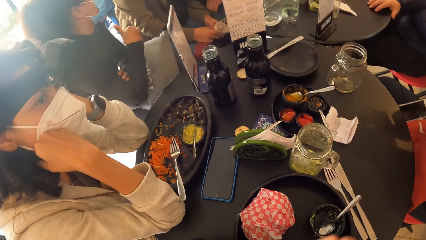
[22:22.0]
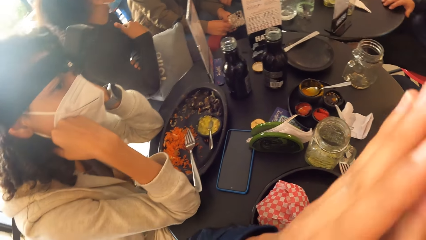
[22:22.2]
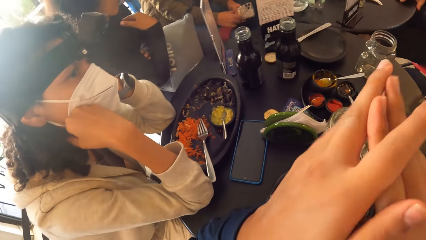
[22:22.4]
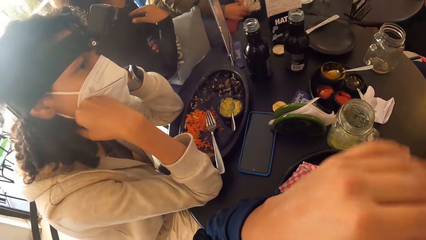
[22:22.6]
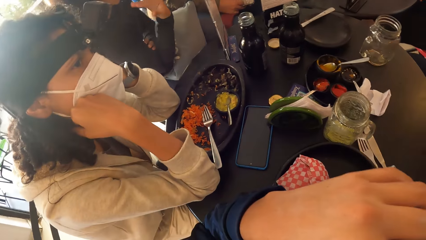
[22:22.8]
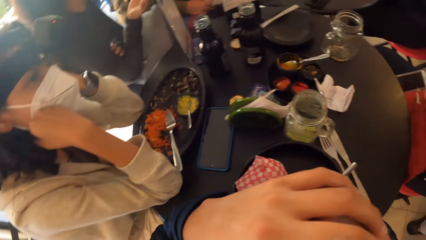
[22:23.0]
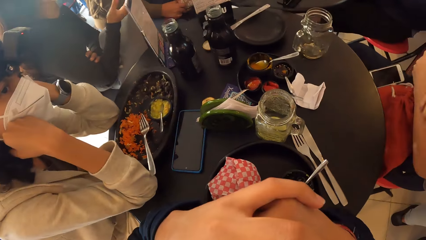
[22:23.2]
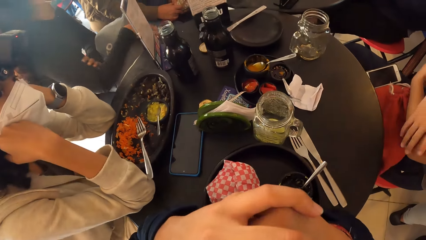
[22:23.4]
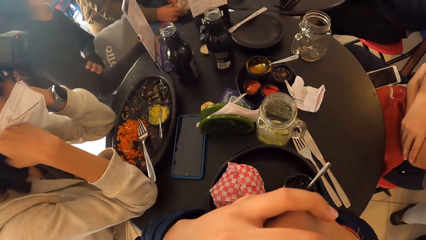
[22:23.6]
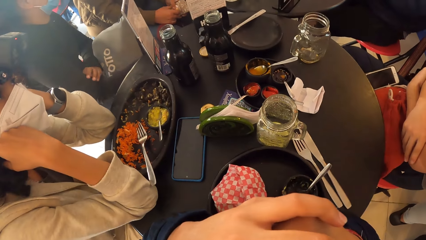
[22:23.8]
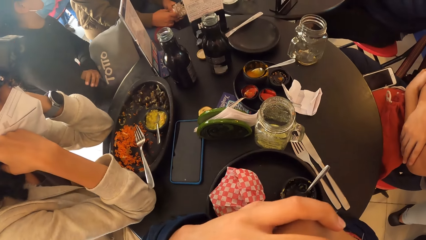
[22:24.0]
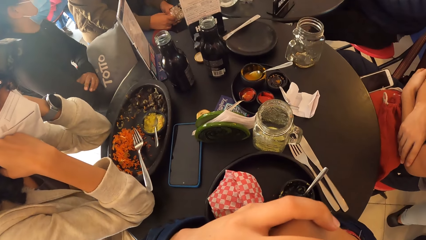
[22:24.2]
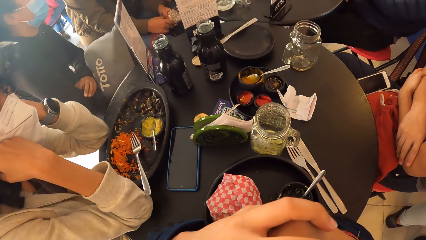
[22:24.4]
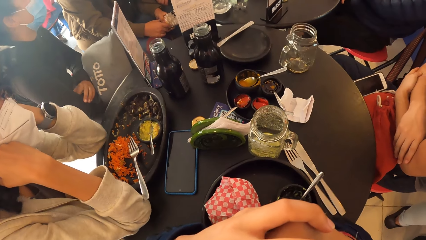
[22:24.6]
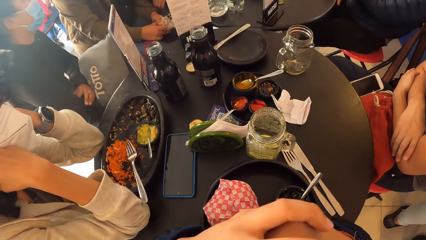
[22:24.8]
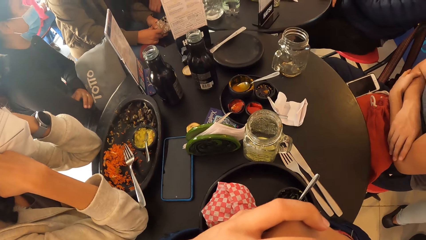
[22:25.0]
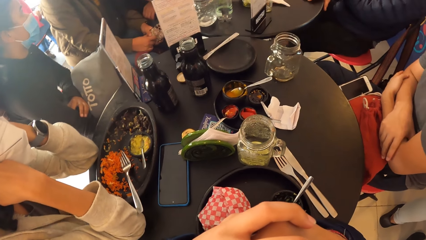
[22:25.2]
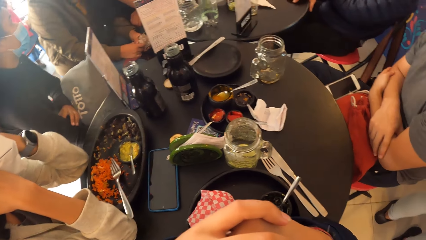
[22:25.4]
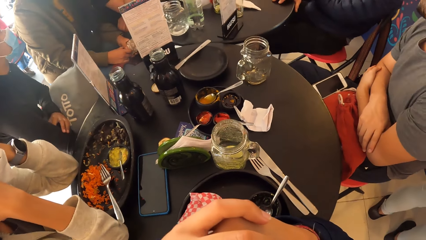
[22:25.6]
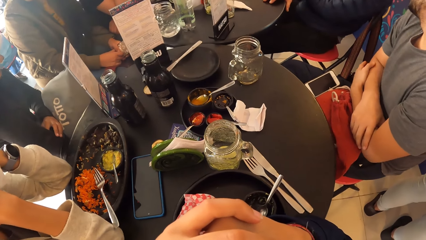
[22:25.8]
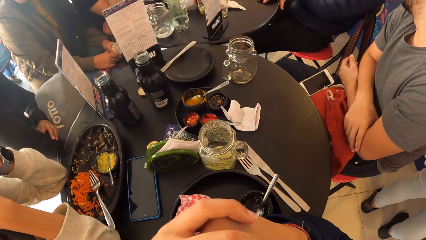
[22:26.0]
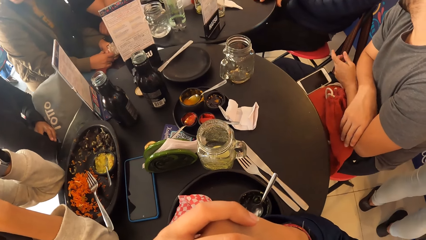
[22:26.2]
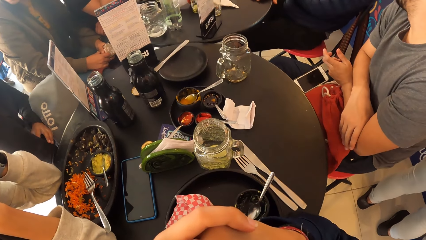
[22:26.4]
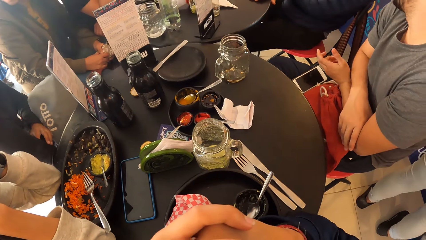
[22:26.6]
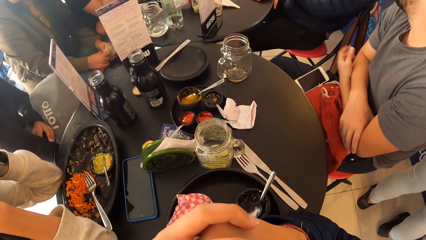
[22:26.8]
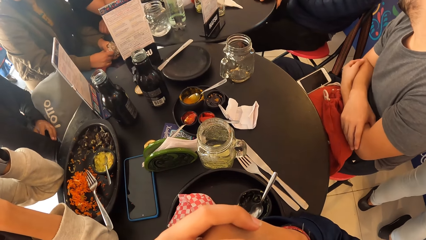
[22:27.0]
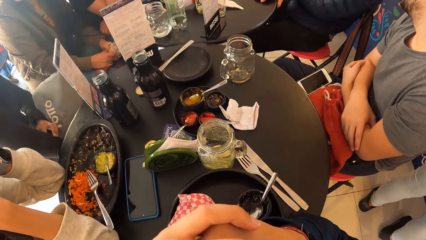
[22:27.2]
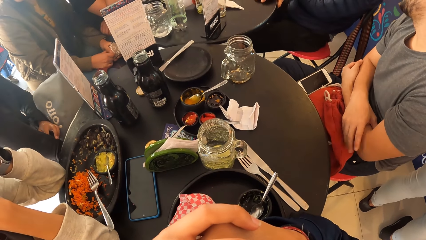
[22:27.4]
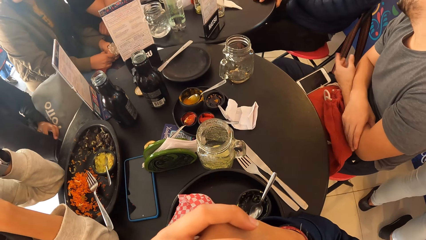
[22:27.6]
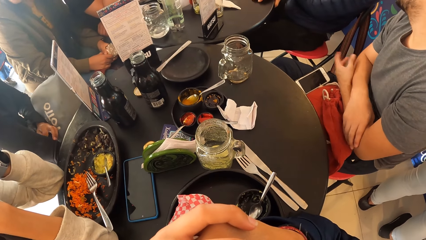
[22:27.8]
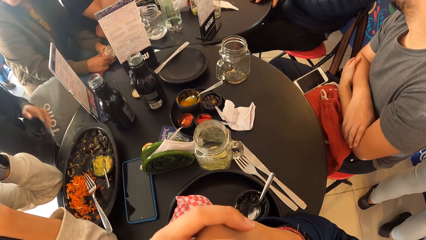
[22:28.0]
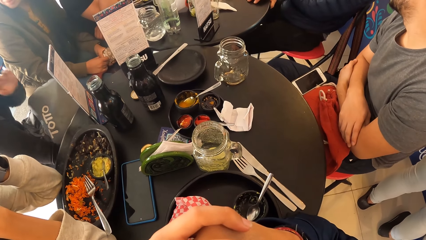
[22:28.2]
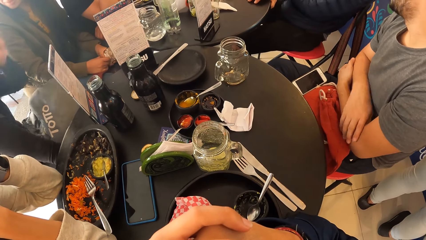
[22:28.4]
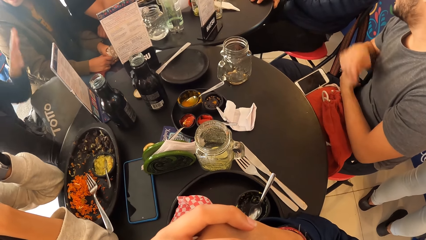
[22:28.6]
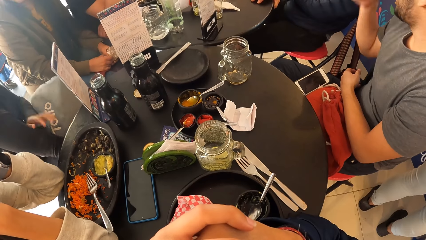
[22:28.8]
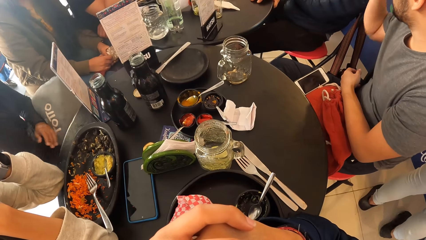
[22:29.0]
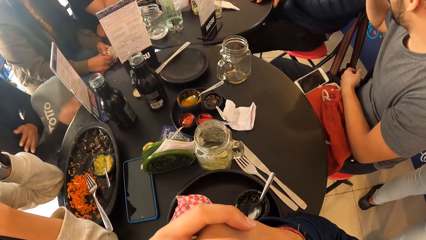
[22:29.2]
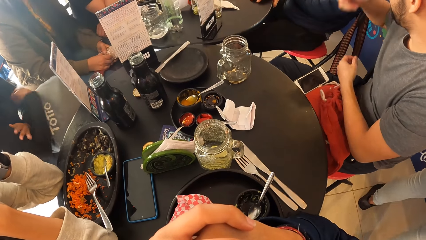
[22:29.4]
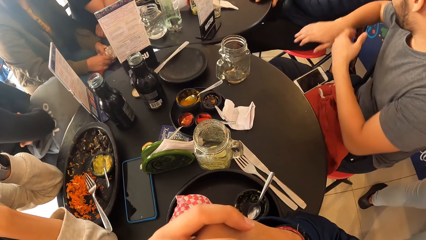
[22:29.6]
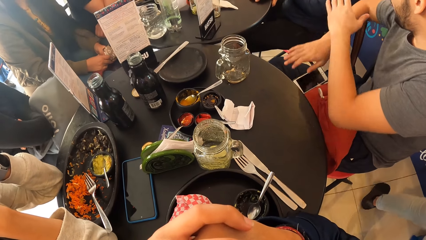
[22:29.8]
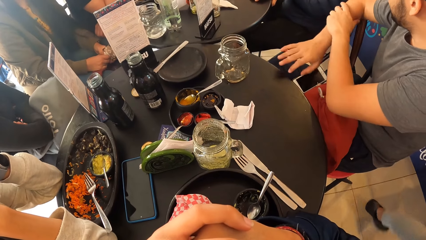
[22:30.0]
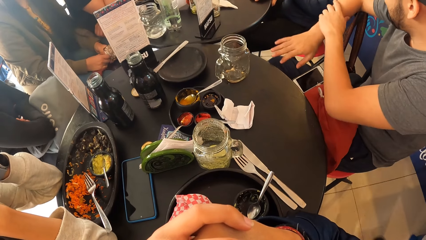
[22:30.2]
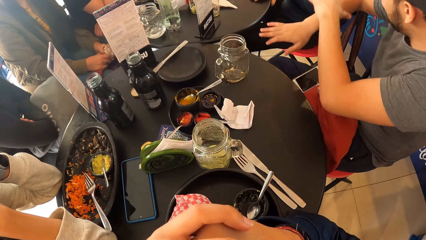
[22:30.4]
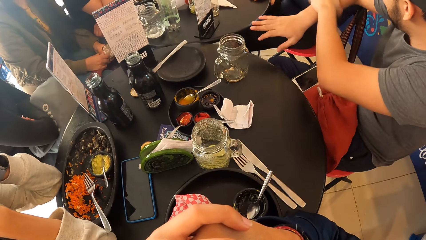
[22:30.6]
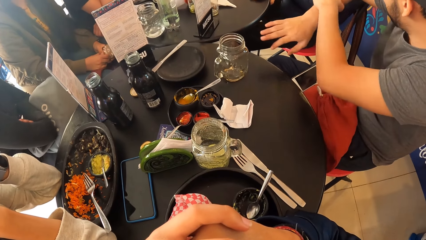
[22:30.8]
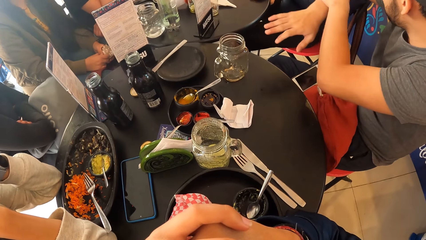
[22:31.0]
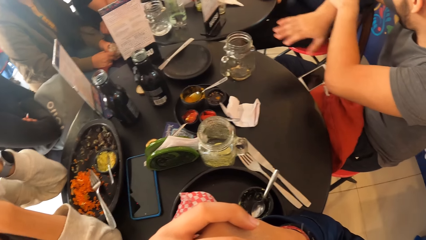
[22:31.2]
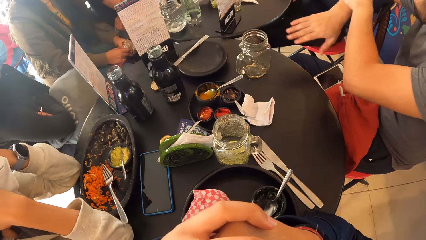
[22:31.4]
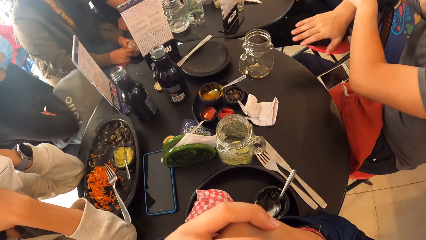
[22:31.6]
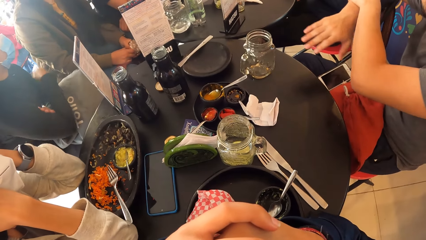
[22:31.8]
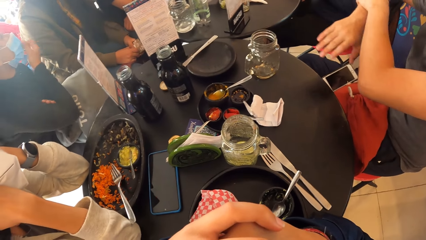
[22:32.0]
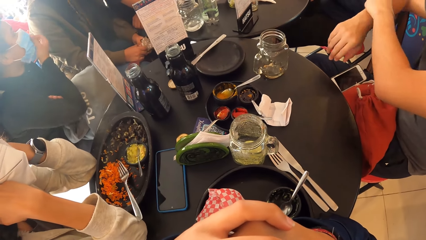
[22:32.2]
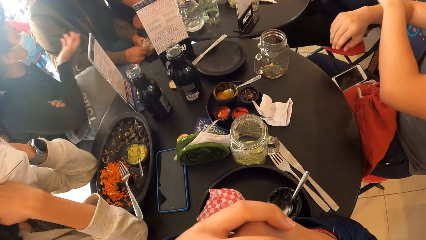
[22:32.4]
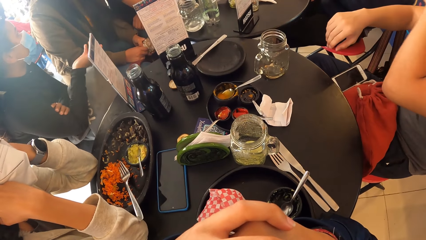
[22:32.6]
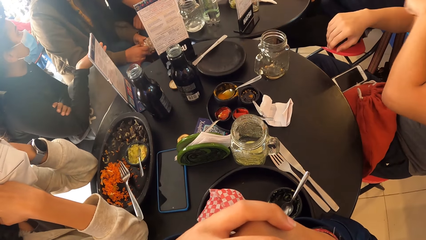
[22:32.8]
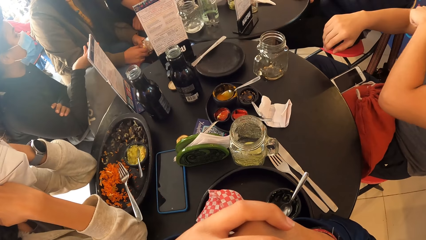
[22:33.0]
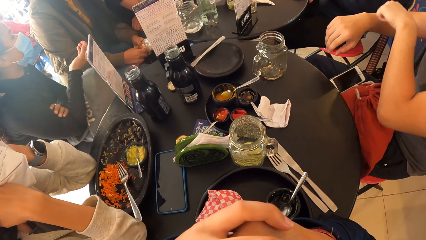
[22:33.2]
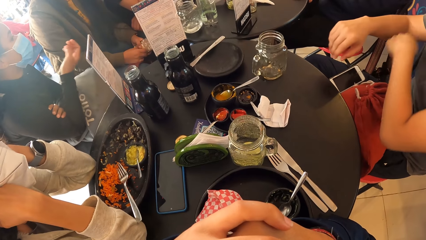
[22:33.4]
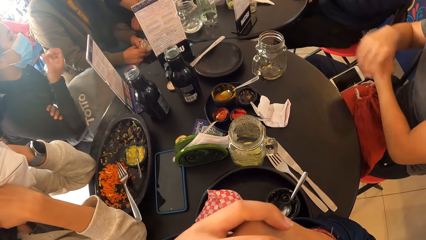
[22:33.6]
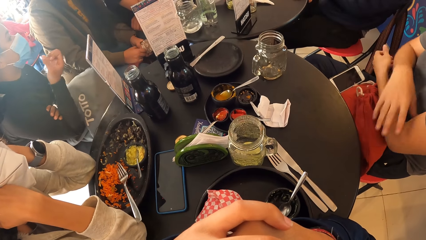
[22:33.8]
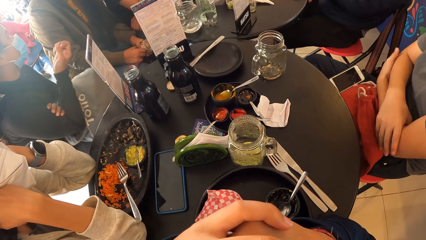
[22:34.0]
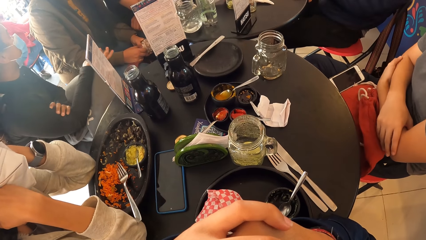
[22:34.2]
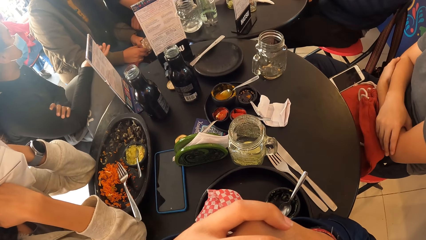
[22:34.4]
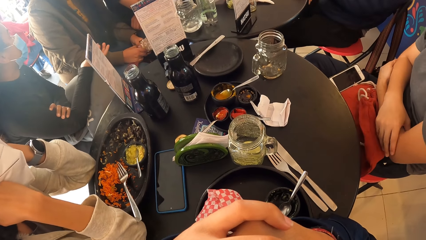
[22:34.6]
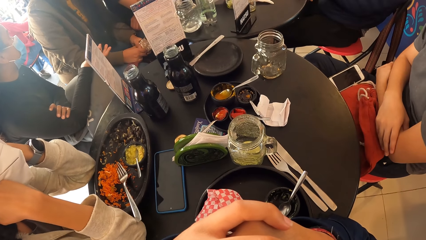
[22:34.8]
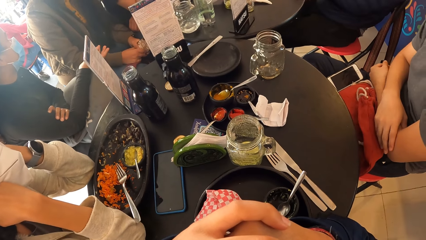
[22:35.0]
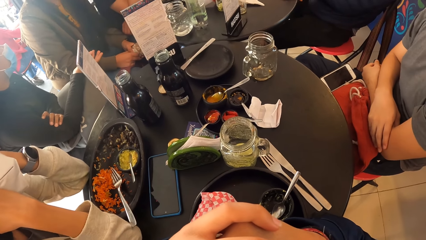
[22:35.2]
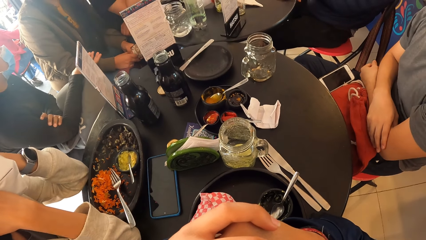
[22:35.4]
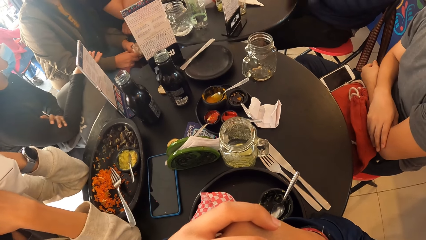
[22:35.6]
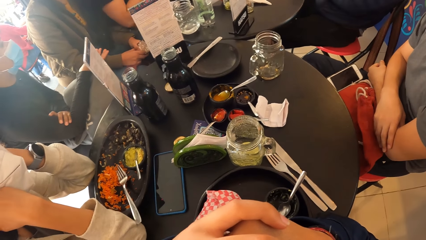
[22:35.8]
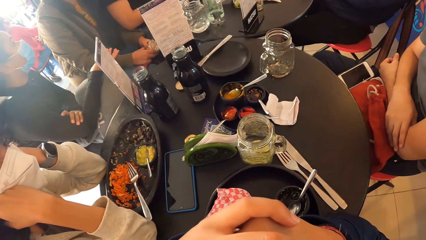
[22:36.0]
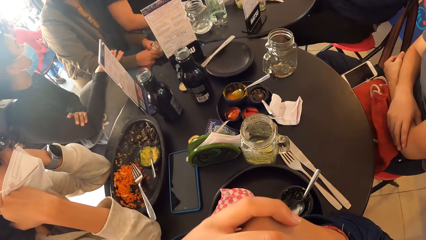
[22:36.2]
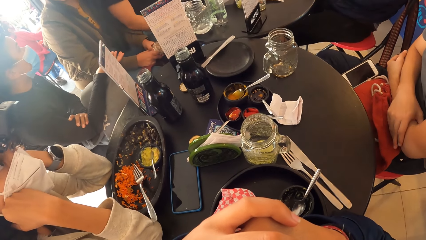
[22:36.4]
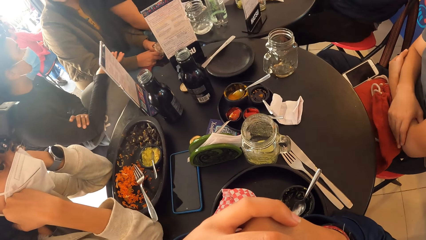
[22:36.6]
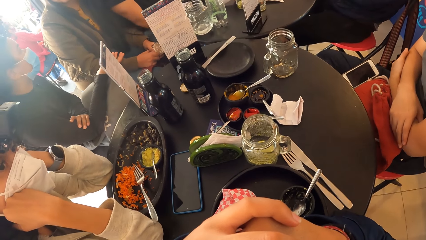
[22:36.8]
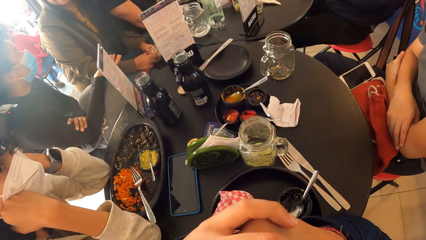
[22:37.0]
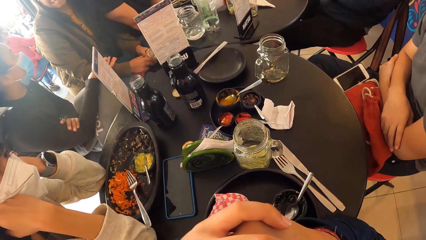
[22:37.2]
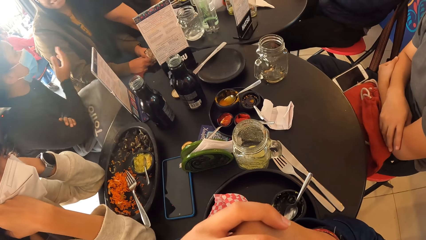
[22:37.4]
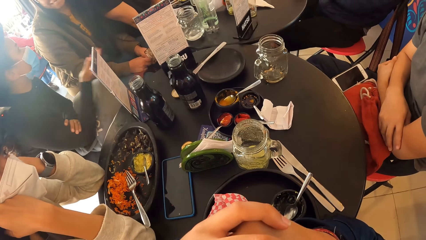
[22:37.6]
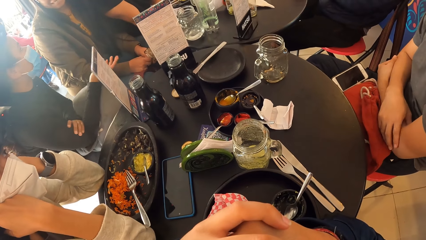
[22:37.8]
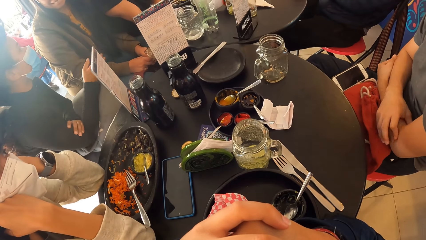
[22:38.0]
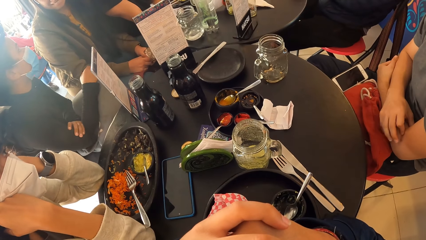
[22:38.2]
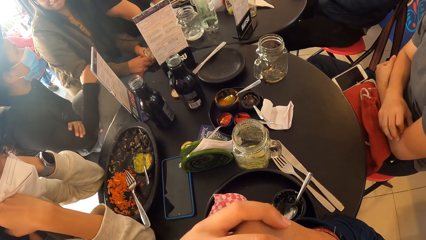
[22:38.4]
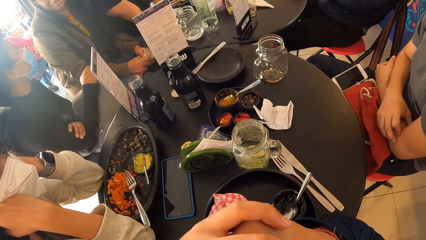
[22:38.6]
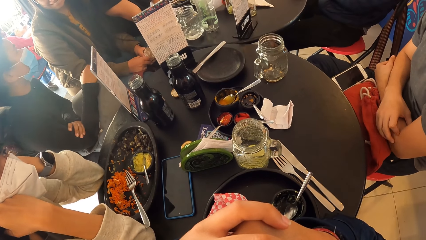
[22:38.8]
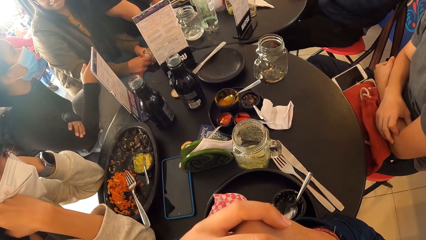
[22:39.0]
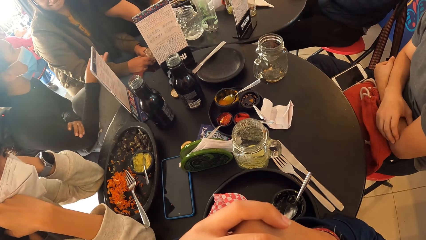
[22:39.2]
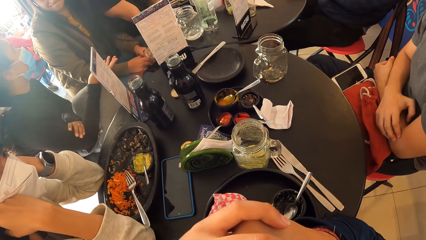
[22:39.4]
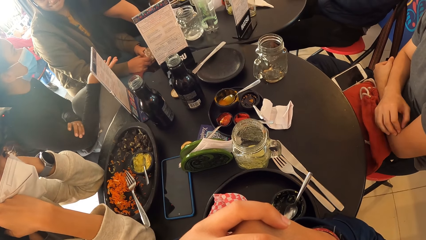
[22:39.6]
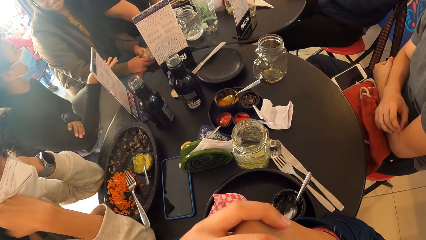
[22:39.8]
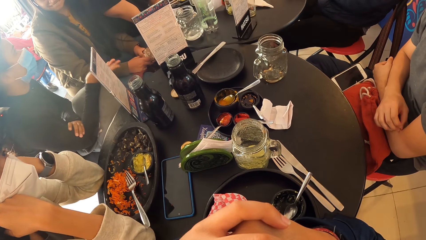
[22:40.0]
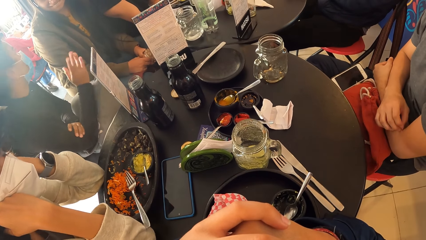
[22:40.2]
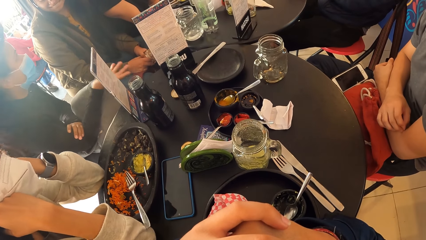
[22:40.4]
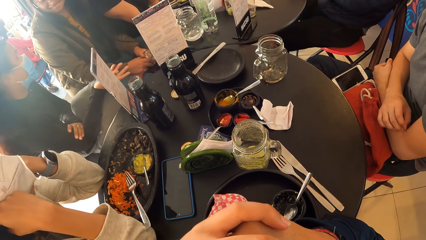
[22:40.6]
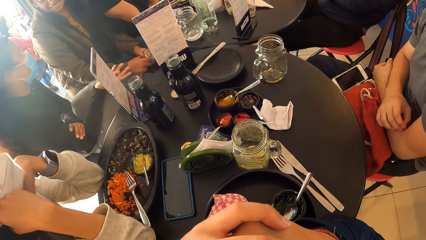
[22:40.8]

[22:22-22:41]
The camera wearer holds his hands together. He looks around. The man holds his right hand with his left hand.
